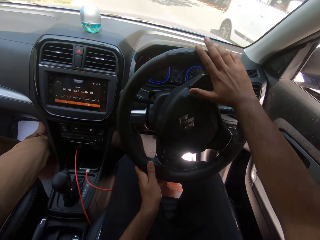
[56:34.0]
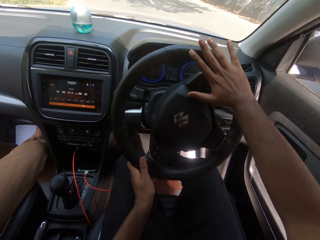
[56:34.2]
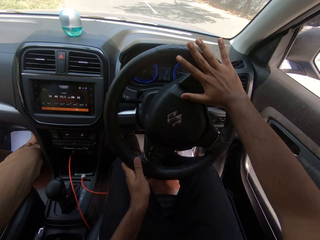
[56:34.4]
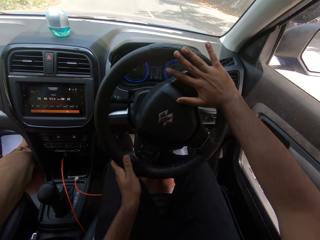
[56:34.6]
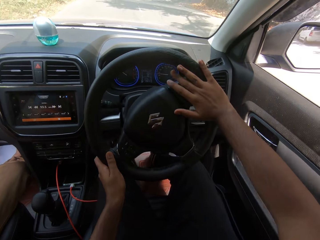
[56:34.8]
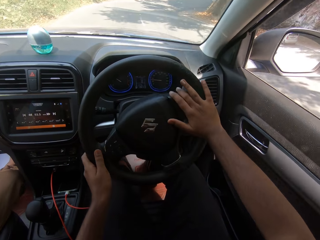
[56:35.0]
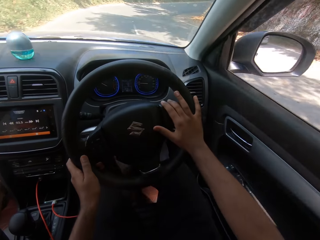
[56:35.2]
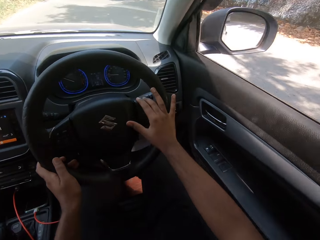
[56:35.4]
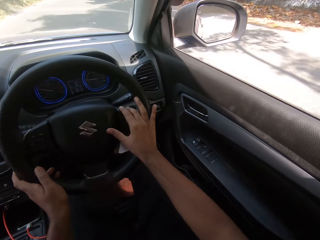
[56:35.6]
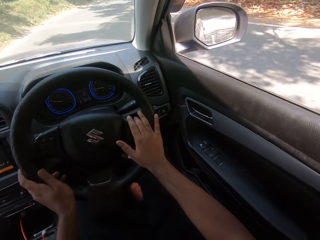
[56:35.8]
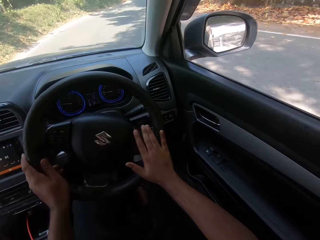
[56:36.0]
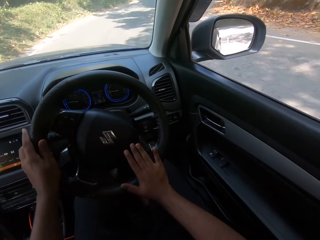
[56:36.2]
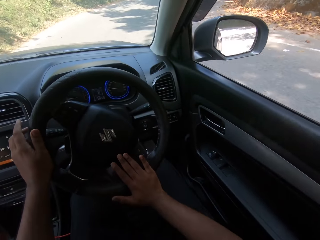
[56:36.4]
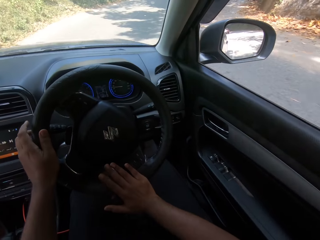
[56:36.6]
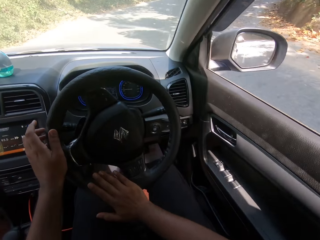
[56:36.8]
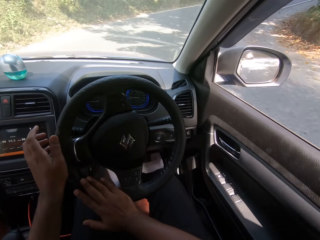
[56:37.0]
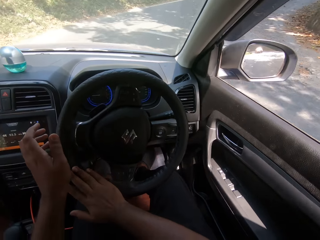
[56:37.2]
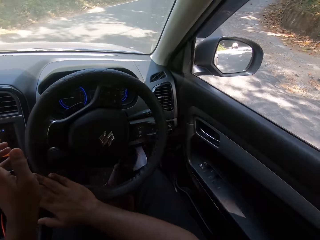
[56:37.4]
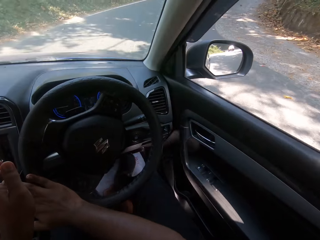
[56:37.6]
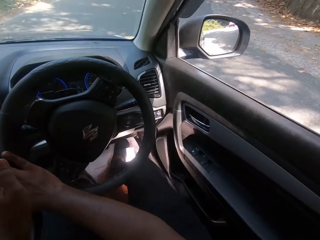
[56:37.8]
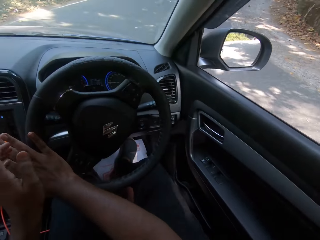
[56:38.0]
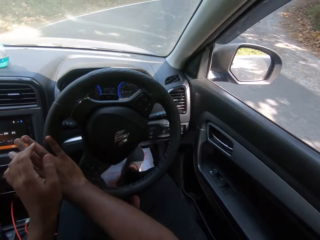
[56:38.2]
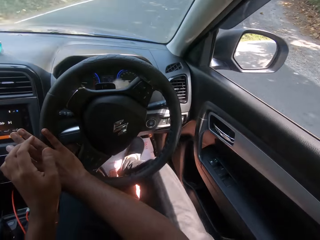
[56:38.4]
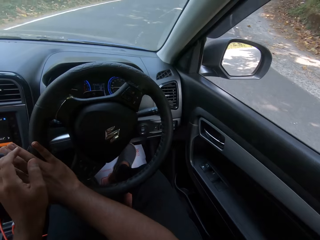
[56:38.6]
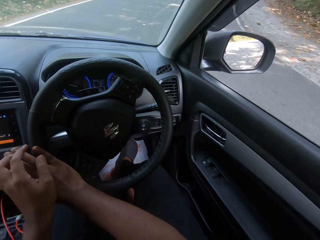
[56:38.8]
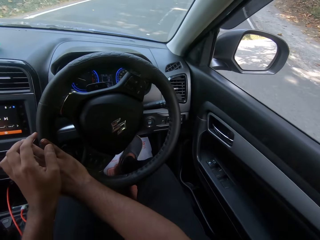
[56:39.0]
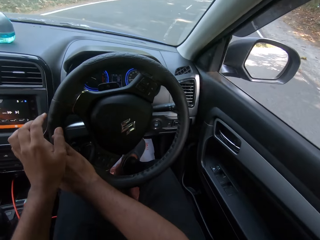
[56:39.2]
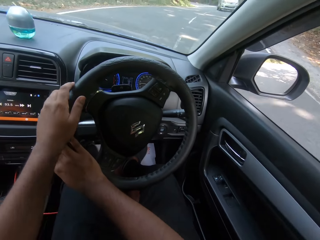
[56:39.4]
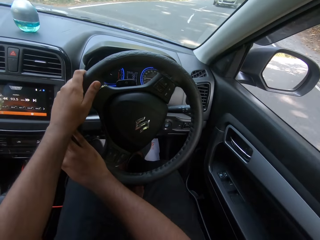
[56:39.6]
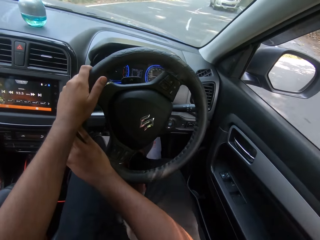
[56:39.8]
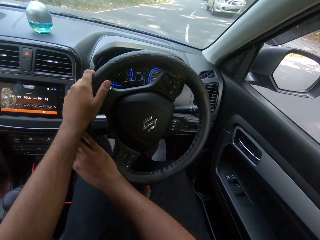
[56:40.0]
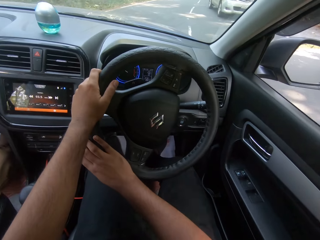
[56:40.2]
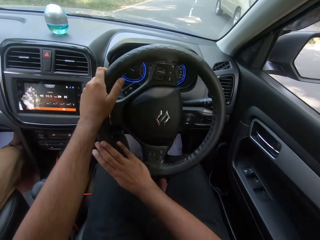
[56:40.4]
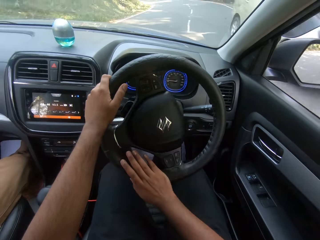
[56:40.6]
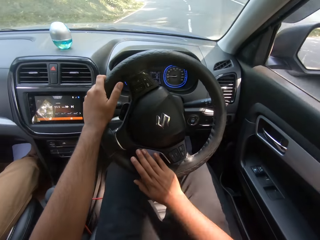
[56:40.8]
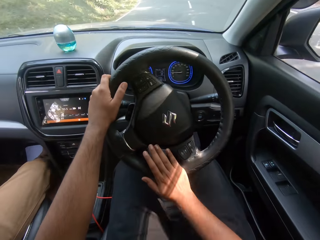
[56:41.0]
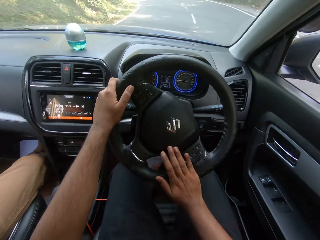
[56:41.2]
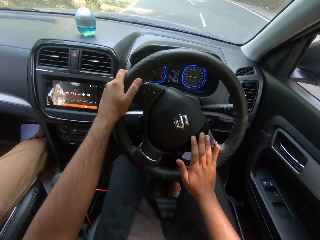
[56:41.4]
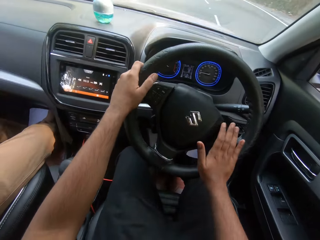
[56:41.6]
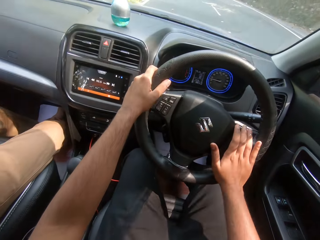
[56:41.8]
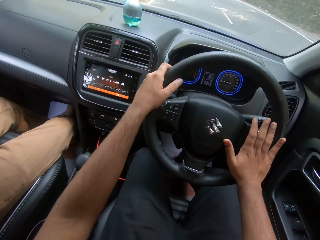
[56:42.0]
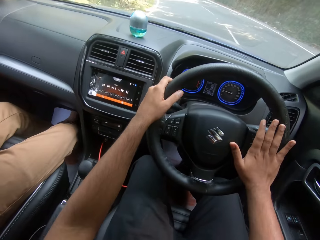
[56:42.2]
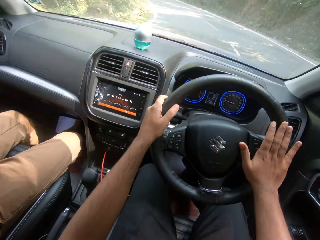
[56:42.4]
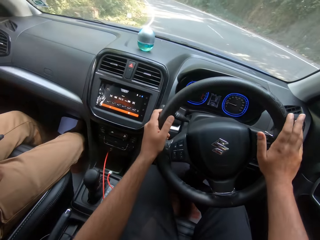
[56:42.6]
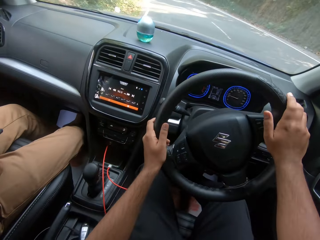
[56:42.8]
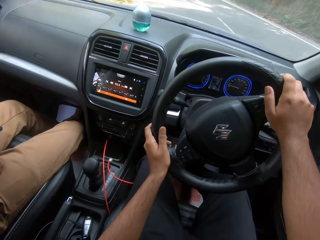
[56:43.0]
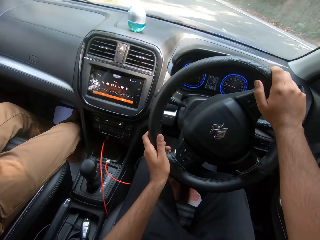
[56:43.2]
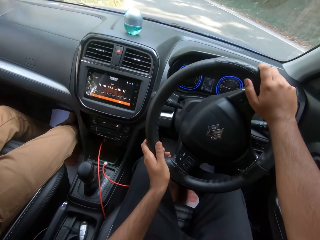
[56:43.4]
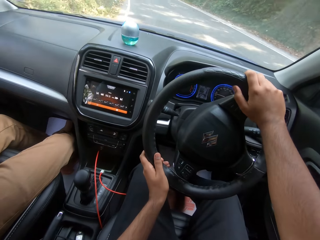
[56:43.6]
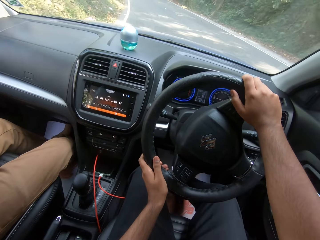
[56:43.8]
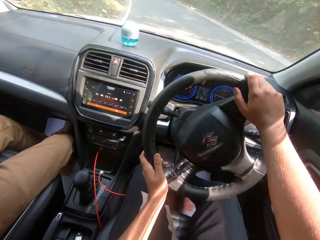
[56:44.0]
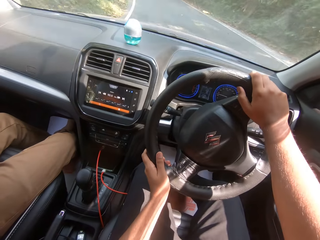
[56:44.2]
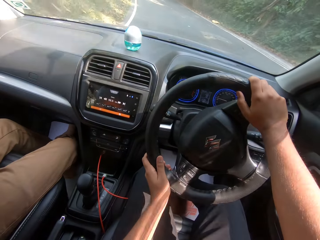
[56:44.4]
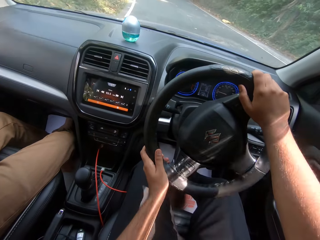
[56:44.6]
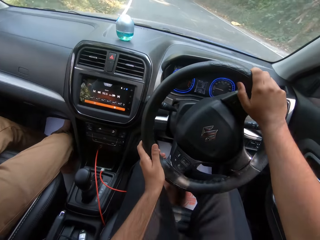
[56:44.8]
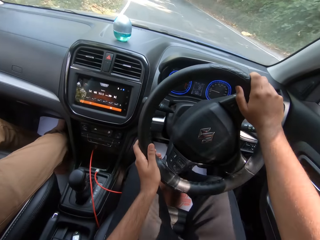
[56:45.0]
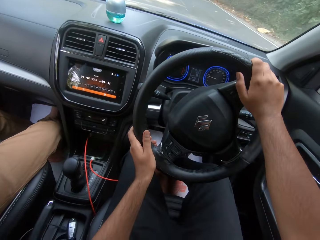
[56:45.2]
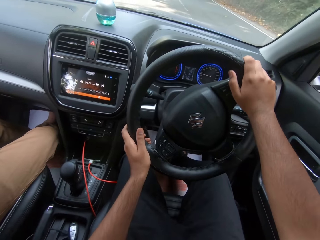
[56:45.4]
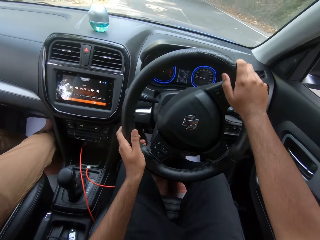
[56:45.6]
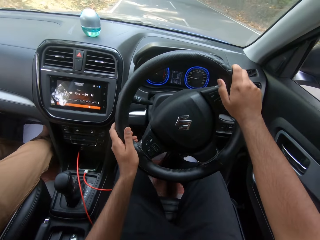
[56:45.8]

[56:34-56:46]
The camera wearer drives past a white car. He removes his left hand from the steering of the car. He drives the car with his right hand. He drives the car with both hands. He drives past a gold car.

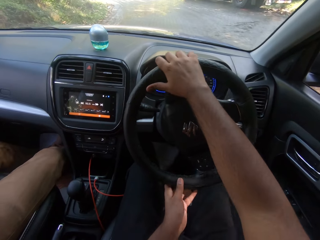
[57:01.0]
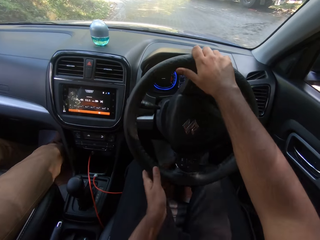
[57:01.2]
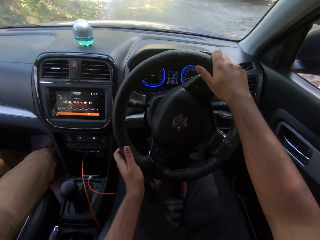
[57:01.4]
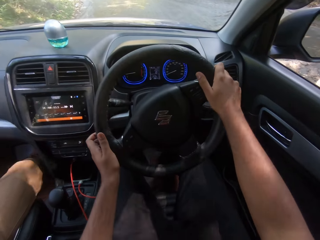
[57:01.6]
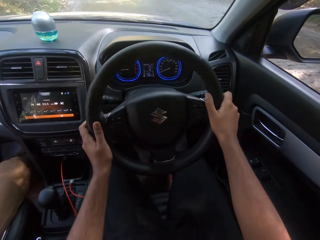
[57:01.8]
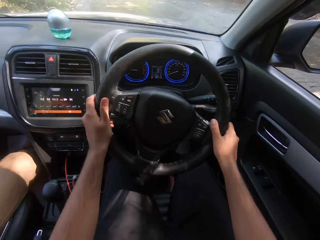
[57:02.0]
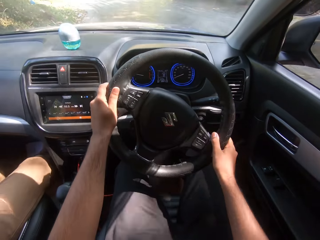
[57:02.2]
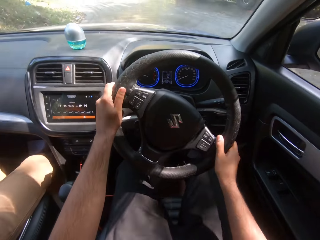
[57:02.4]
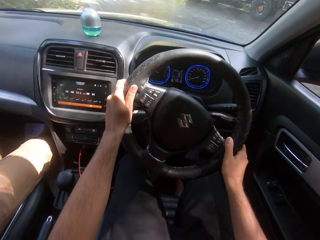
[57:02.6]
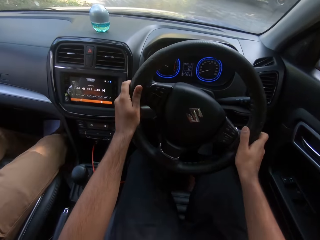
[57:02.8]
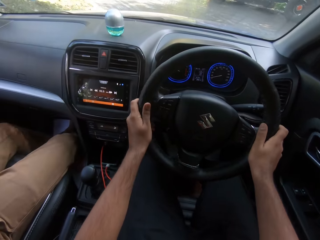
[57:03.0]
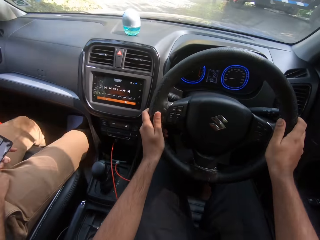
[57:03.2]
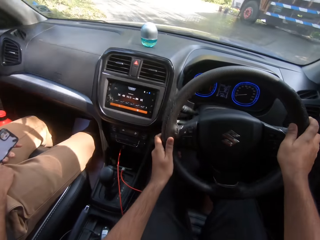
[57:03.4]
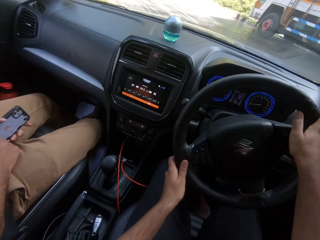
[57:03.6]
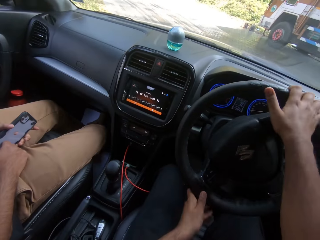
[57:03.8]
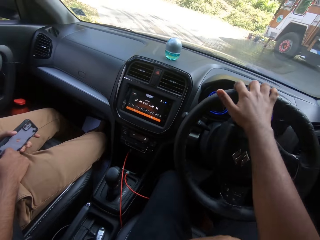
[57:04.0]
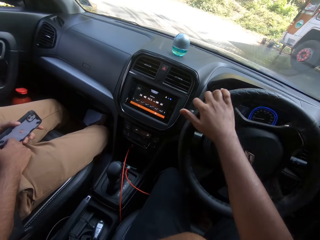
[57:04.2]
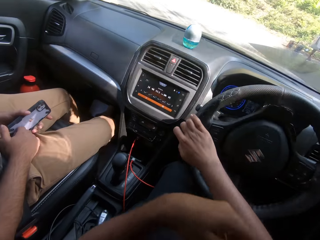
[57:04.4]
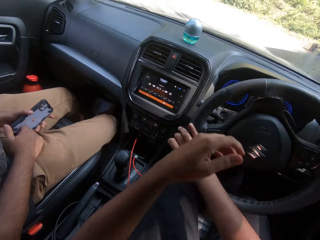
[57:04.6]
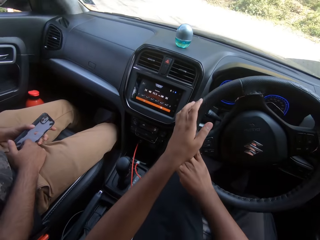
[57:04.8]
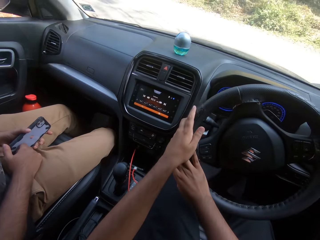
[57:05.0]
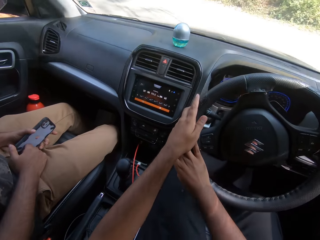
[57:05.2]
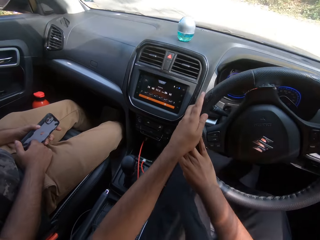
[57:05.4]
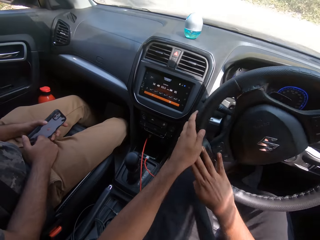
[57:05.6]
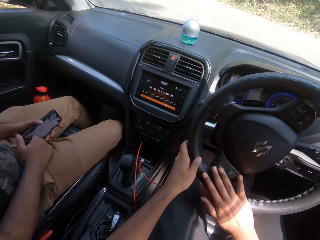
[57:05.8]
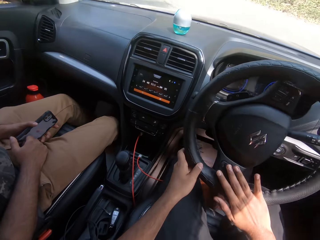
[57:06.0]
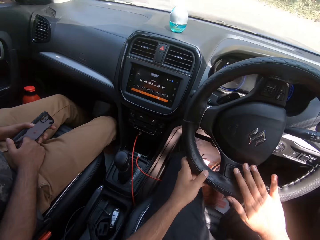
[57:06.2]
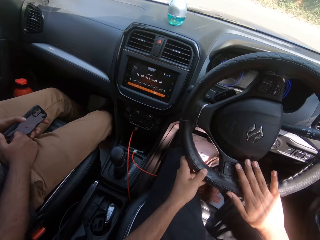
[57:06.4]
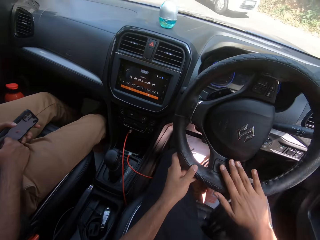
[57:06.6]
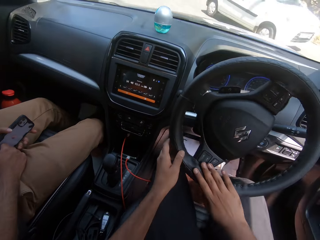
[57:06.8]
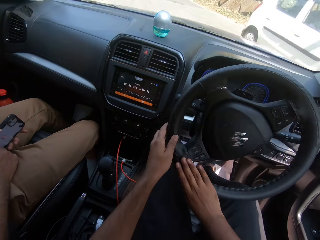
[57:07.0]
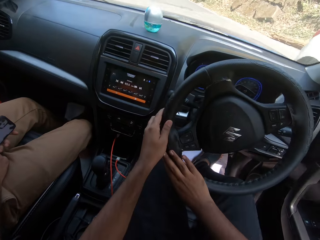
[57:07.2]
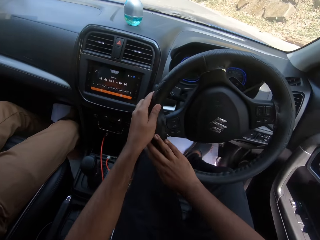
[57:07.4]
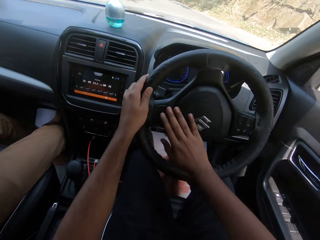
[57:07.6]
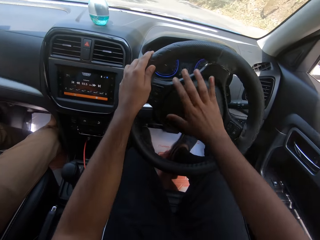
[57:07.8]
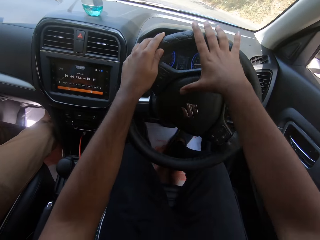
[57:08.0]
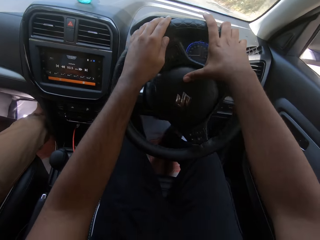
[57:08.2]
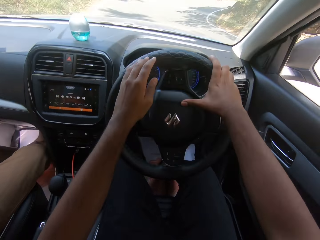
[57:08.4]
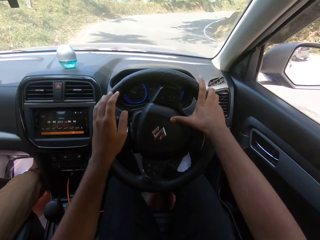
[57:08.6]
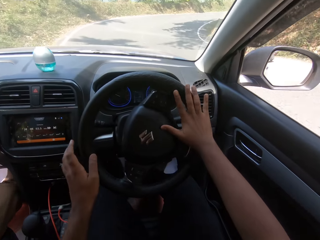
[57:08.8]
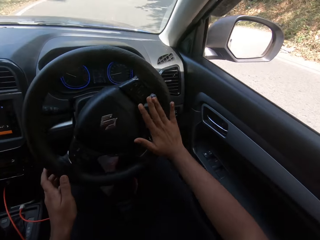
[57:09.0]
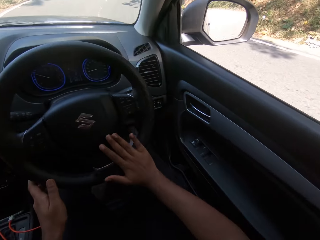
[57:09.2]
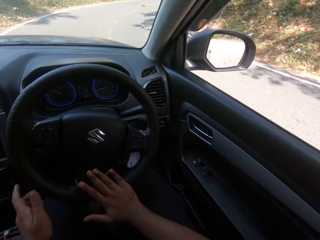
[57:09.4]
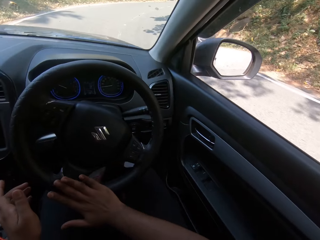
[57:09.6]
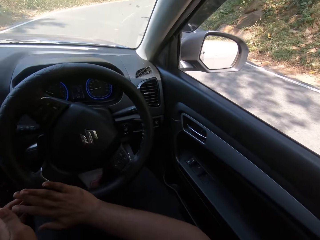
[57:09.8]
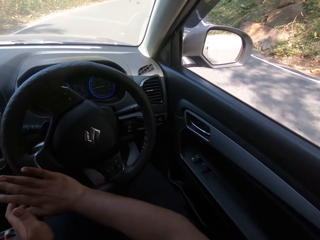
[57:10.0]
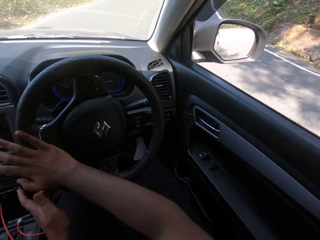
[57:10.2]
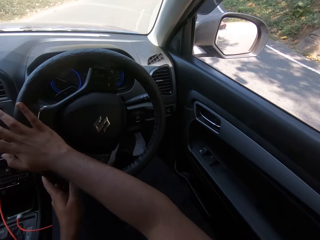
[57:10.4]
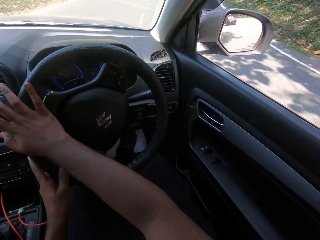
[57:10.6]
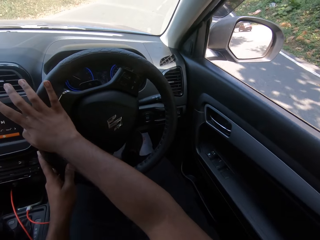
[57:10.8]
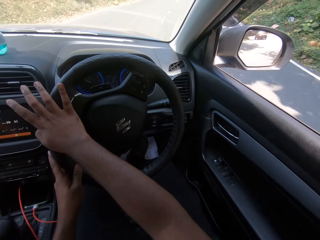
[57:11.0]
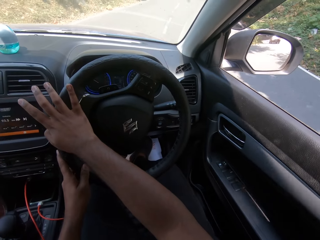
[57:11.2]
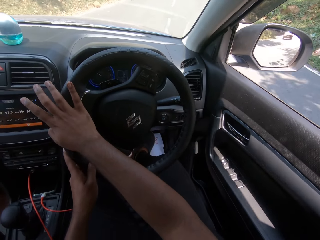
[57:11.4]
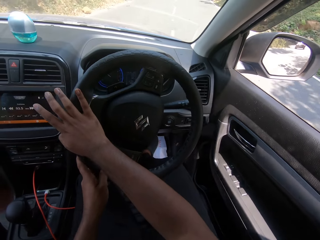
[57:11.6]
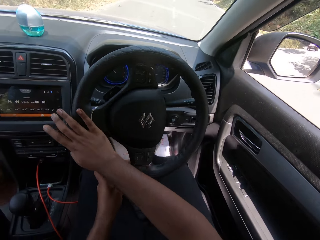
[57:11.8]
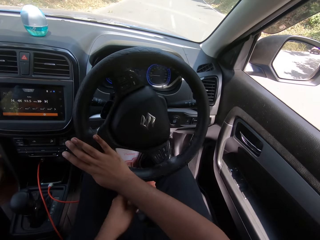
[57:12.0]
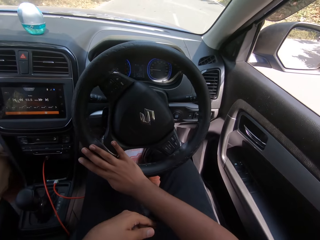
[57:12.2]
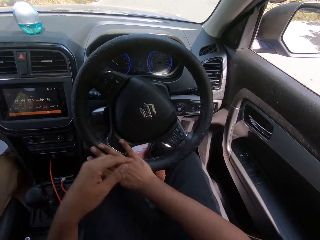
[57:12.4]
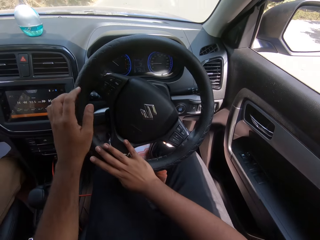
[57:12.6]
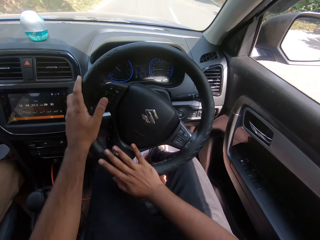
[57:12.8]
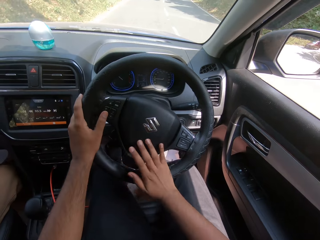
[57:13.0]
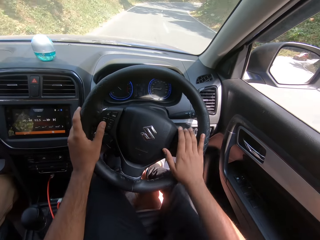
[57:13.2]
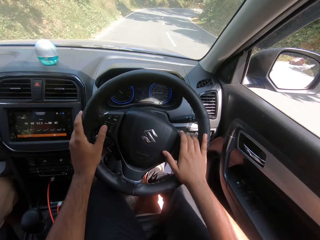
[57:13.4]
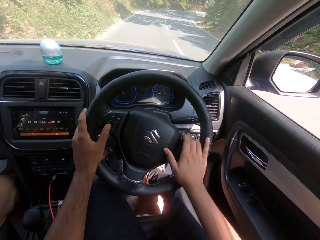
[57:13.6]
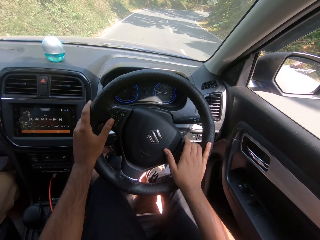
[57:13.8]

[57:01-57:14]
The camera wearer drives past an orange truck. They drive past a white car.
